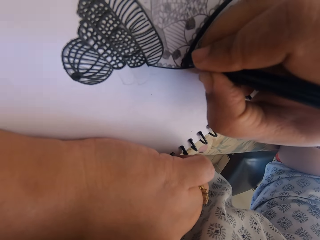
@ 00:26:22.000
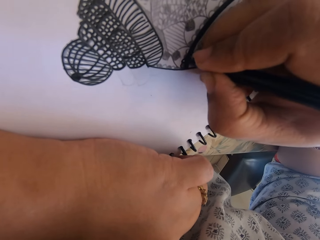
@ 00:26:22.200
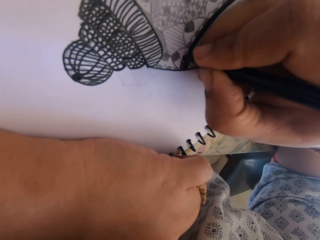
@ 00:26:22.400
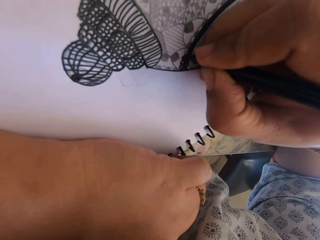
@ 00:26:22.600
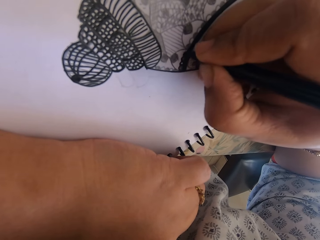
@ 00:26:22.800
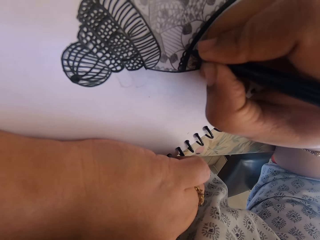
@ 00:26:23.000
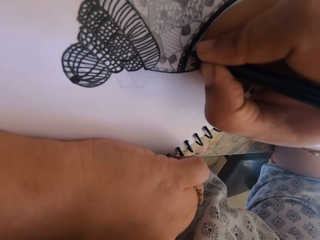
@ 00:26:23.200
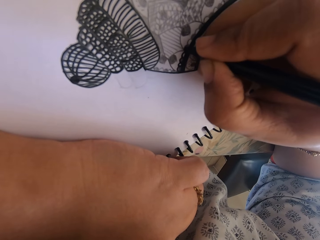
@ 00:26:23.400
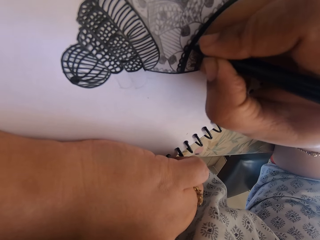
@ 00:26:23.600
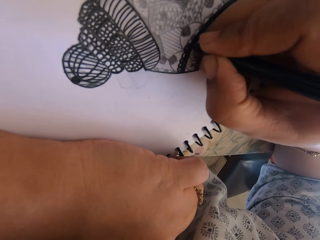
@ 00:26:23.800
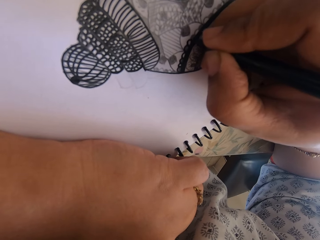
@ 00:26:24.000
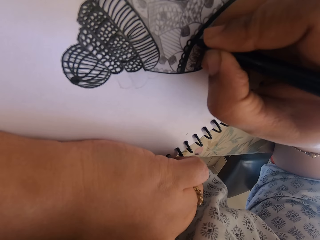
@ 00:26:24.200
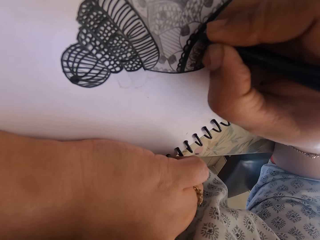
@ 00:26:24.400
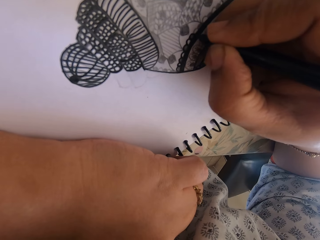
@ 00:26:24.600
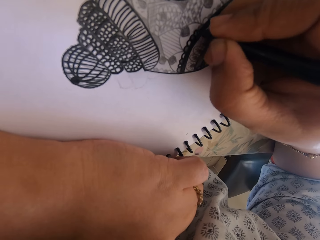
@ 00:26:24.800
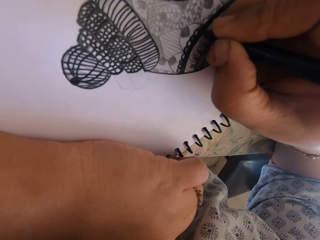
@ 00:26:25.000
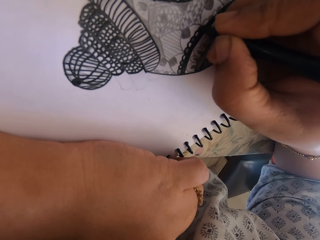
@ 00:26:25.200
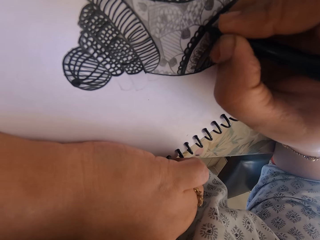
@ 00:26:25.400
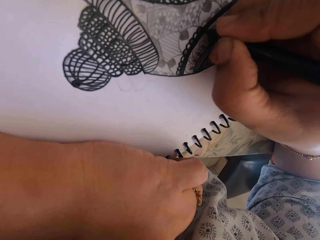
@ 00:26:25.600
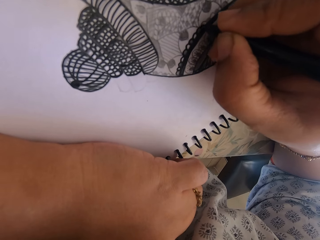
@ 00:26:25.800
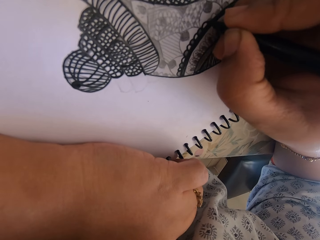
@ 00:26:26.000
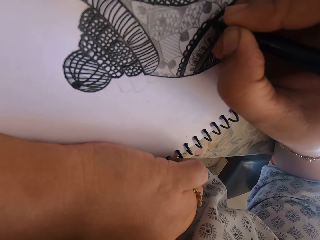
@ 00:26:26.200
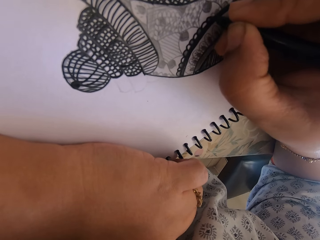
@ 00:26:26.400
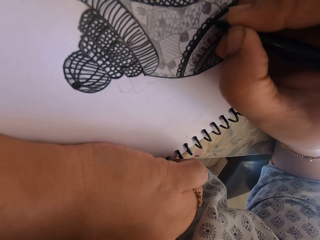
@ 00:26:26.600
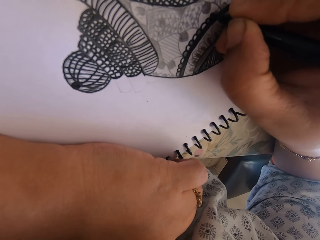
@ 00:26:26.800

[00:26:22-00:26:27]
The camera wearer draws.

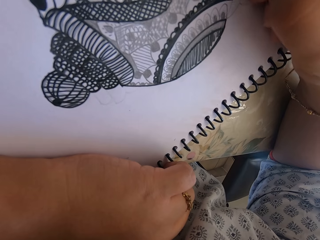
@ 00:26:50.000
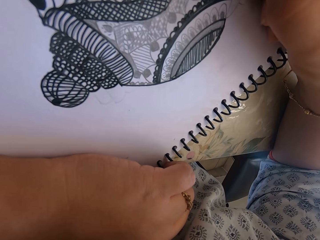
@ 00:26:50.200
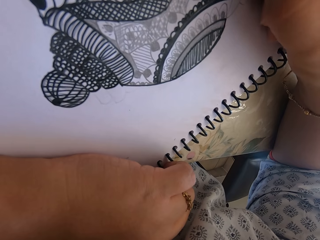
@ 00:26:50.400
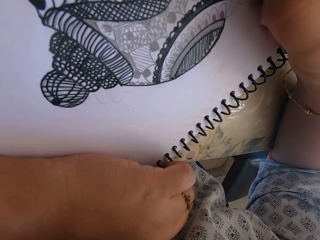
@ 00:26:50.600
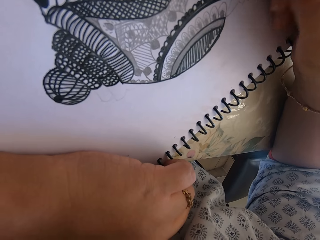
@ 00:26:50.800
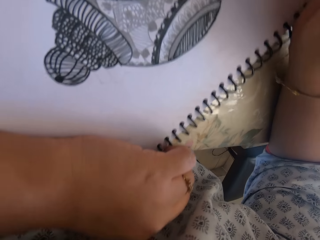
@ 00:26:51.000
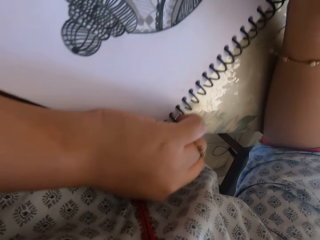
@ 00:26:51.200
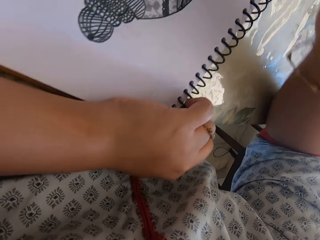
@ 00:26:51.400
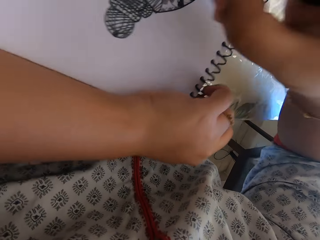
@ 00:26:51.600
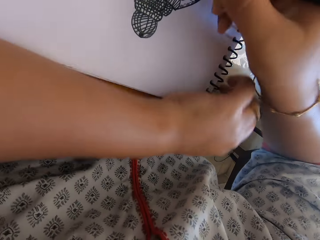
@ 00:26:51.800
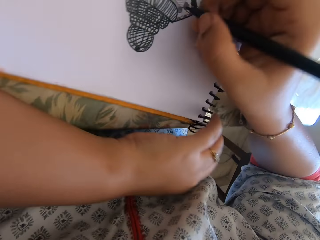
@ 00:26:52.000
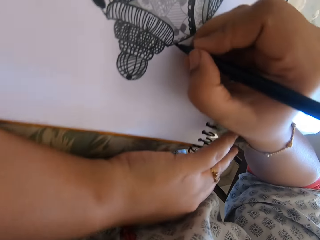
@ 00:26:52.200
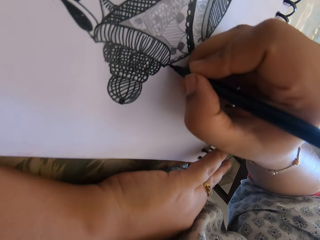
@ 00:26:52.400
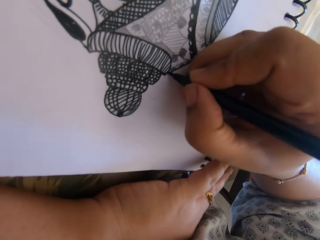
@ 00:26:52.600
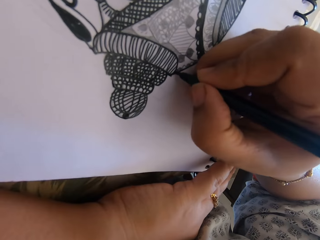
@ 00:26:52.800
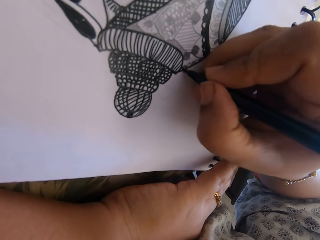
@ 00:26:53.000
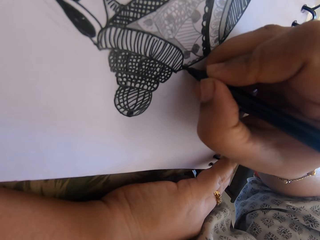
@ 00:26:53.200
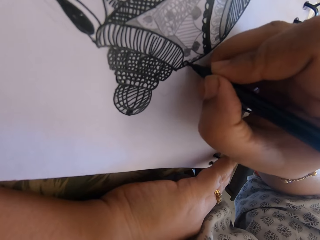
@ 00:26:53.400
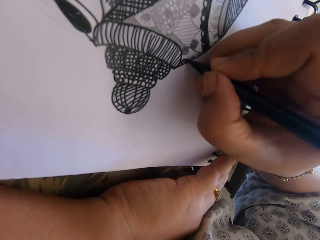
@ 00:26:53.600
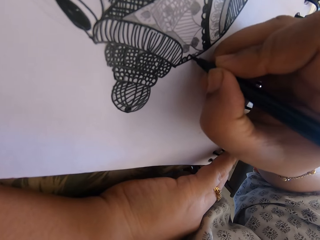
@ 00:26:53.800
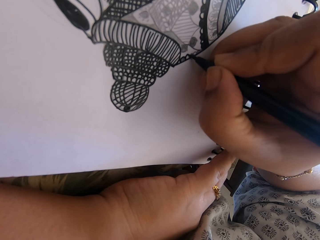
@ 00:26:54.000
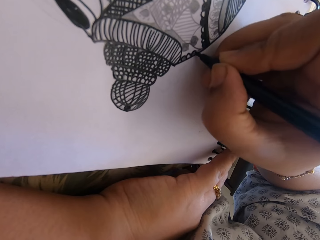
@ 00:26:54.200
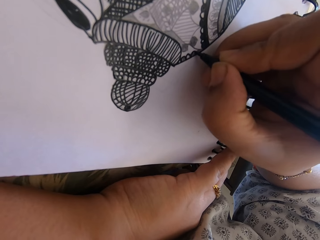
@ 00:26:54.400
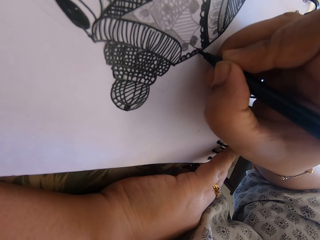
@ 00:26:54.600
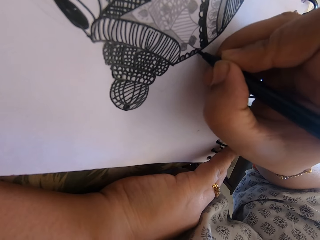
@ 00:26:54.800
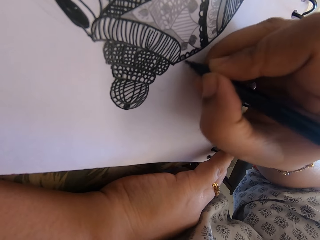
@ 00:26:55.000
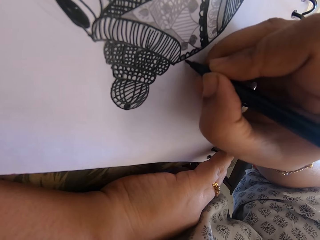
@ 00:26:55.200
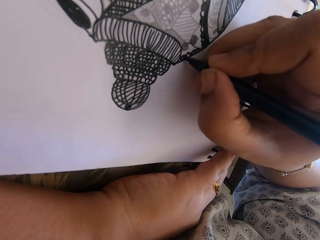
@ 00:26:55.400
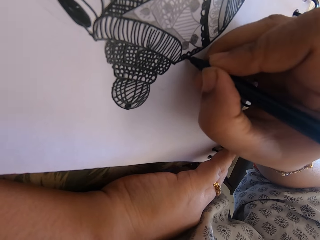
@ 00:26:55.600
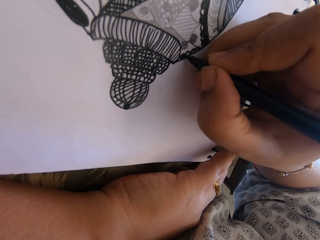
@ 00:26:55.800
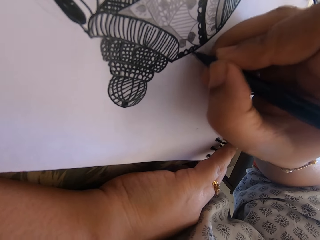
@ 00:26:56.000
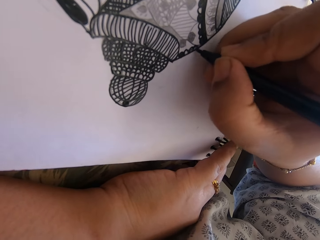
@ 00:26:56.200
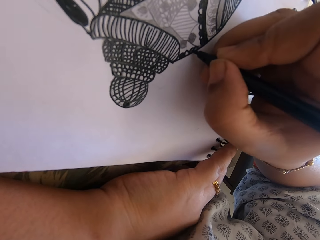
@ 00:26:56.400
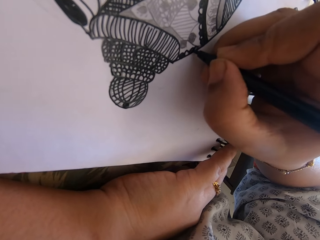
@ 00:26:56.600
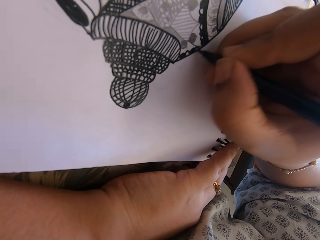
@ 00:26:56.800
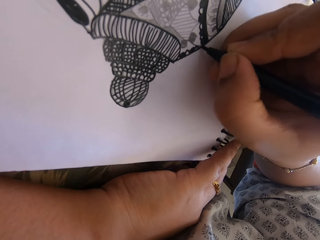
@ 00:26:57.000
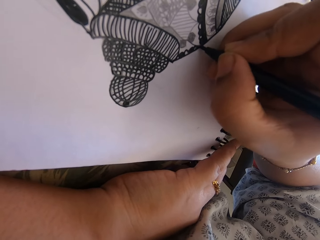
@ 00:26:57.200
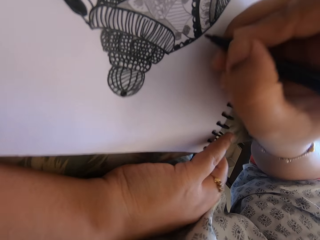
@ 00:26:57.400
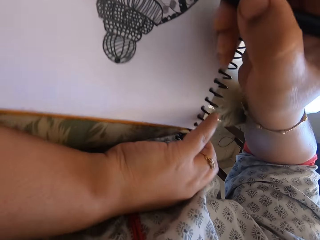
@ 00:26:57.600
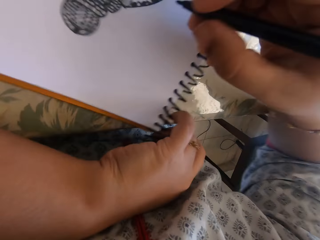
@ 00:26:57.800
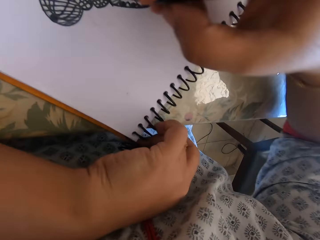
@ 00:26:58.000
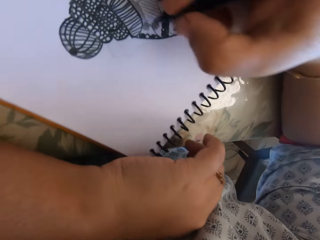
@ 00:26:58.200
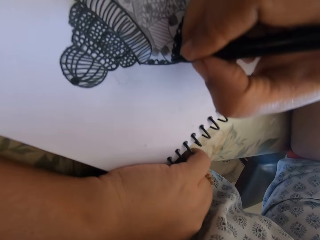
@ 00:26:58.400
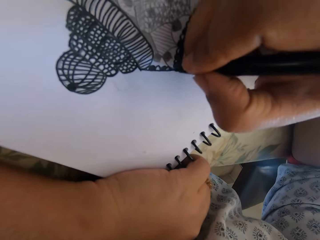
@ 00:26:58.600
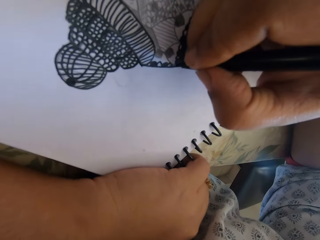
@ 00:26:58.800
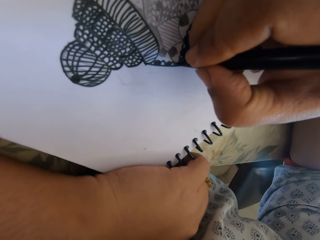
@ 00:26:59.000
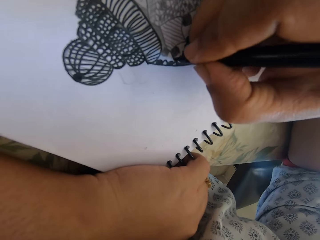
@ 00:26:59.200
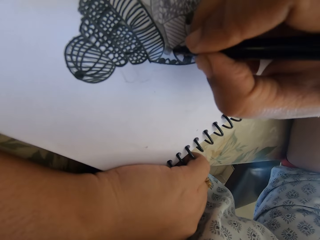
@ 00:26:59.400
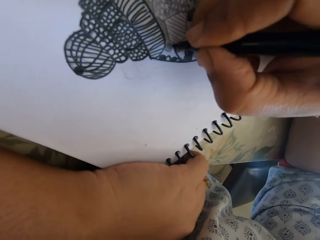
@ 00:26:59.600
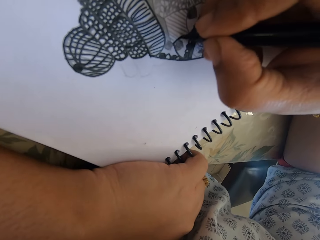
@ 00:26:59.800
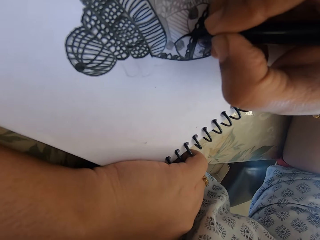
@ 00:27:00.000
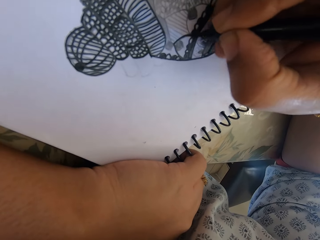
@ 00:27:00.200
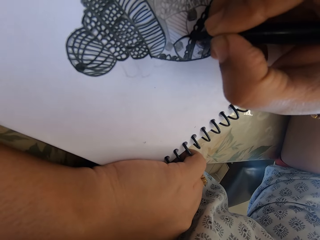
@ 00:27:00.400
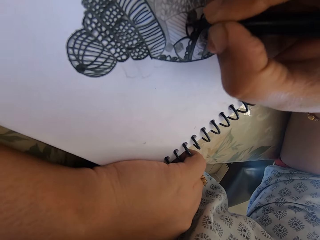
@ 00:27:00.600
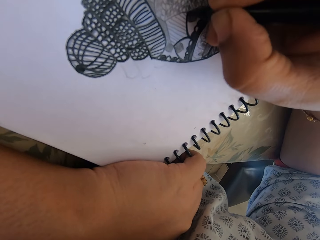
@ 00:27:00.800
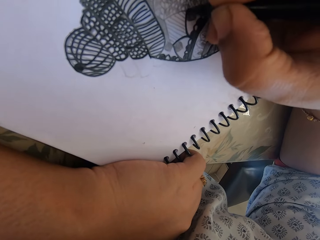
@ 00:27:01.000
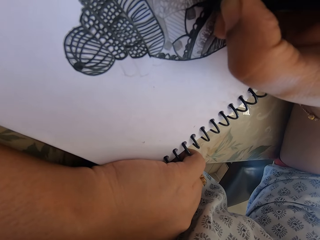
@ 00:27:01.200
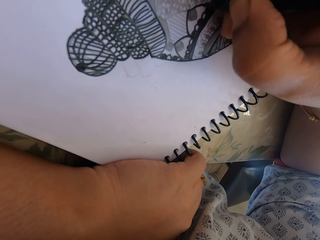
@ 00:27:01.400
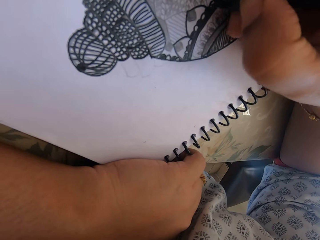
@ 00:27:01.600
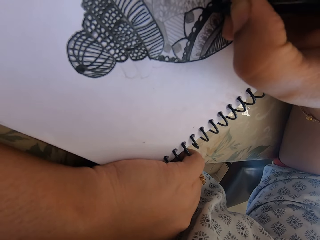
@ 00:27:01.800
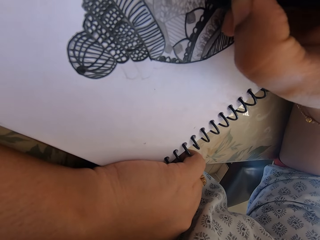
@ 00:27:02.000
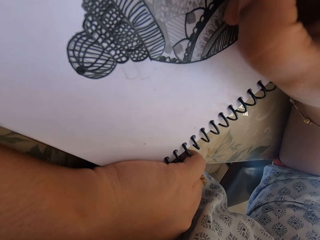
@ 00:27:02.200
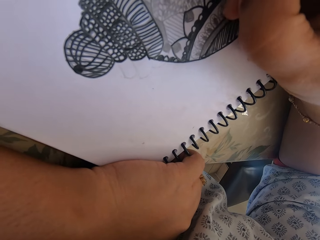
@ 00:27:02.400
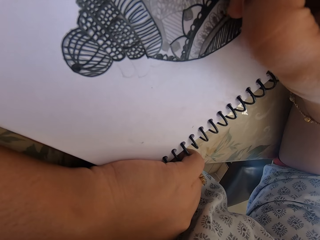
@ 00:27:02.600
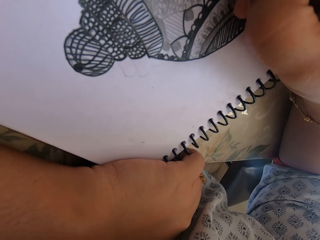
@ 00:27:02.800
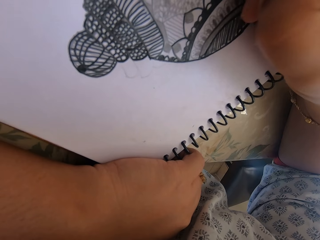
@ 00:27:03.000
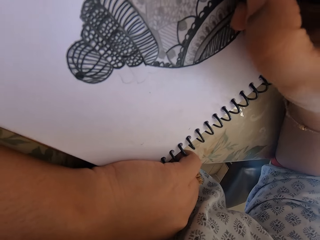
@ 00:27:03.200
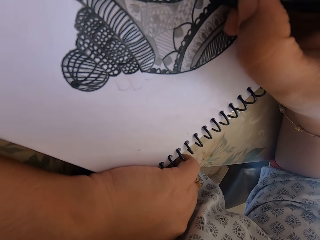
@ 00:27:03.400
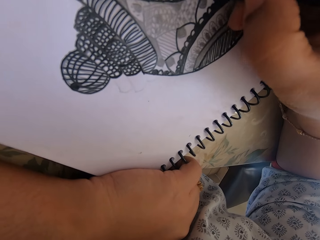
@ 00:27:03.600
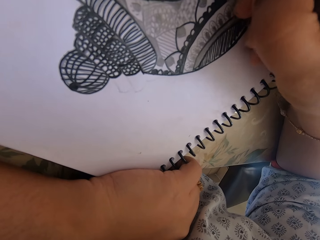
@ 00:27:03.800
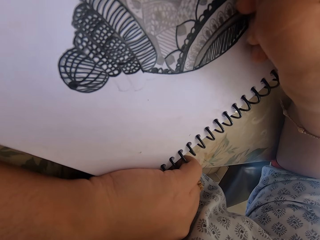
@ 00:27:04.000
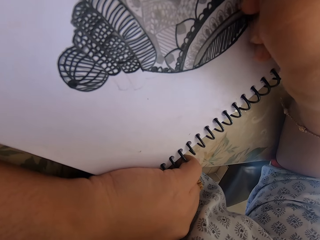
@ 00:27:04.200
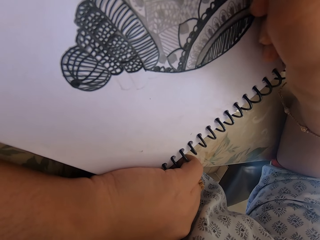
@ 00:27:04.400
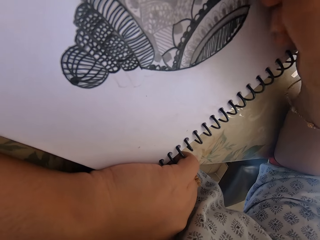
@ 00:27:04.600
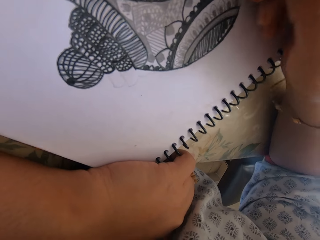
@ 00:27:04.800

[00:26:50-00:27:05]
The camera wearer turns the book. They draw. They turn the book. They draw.
